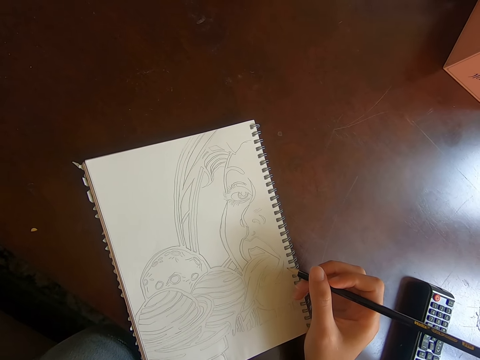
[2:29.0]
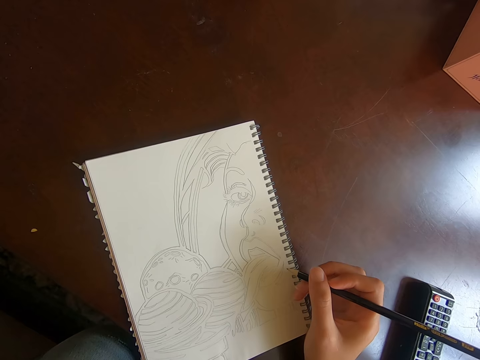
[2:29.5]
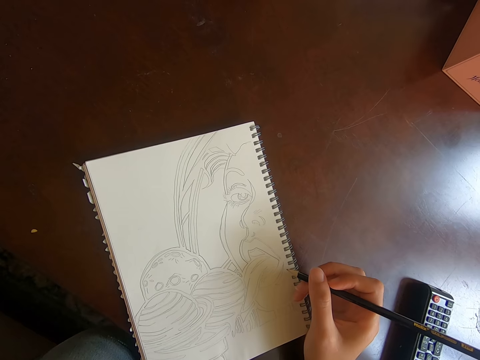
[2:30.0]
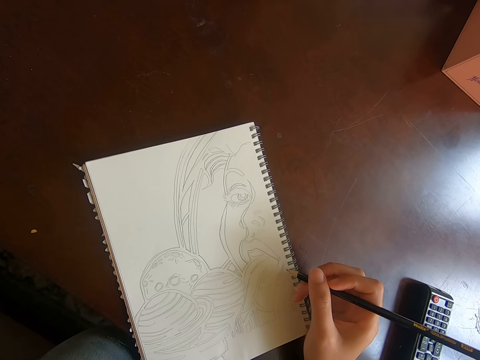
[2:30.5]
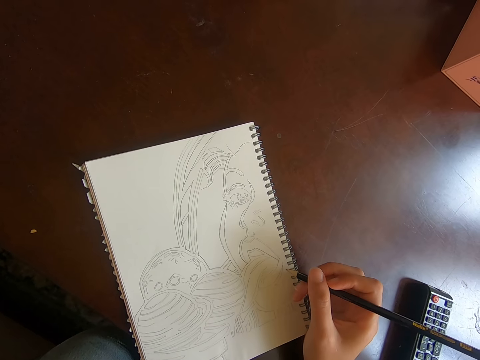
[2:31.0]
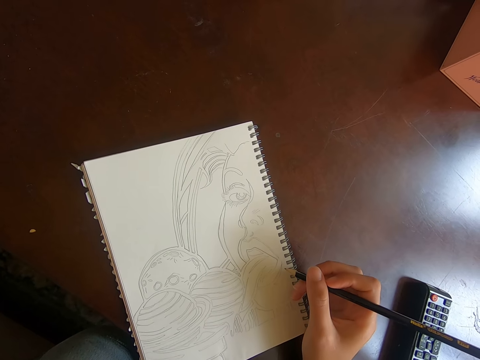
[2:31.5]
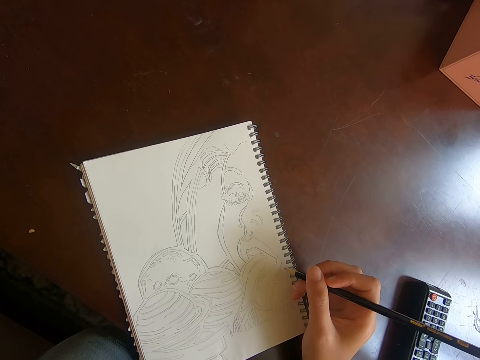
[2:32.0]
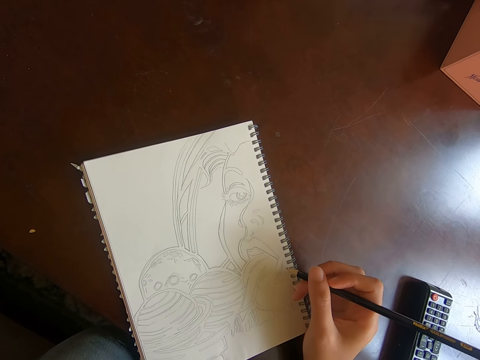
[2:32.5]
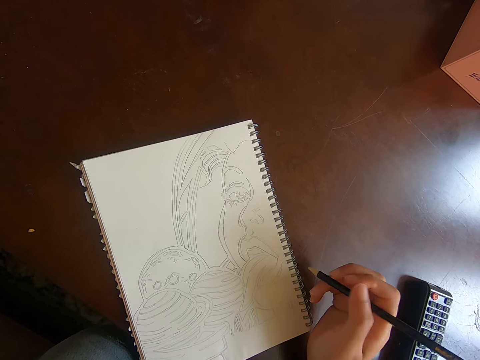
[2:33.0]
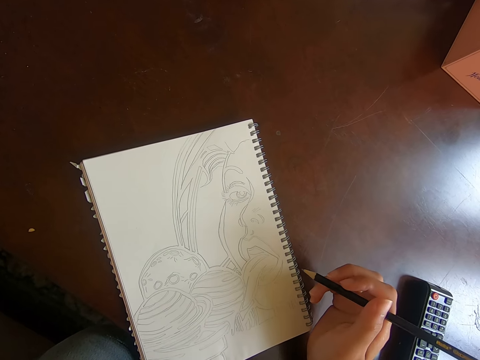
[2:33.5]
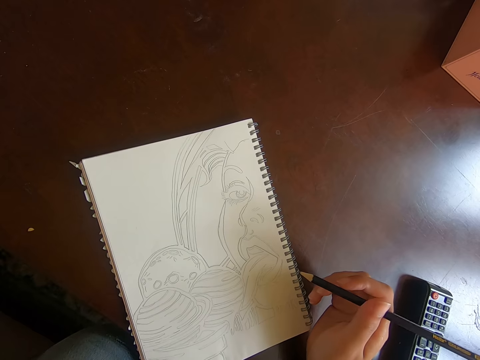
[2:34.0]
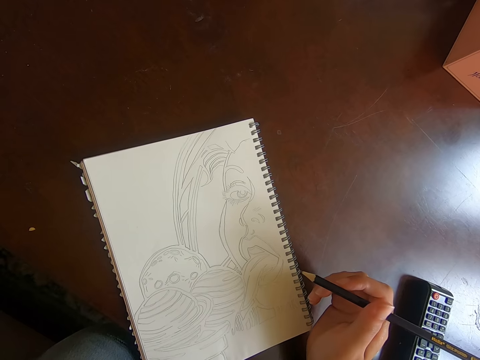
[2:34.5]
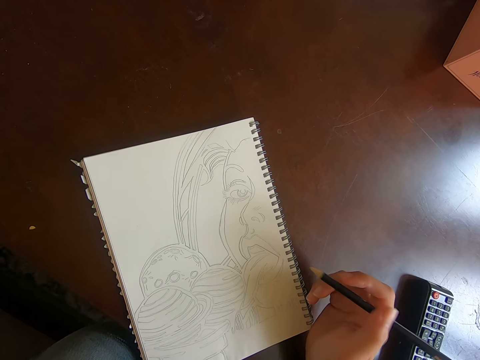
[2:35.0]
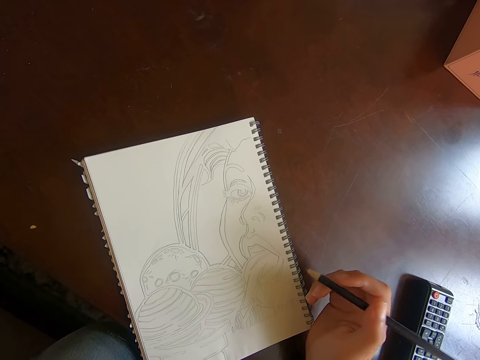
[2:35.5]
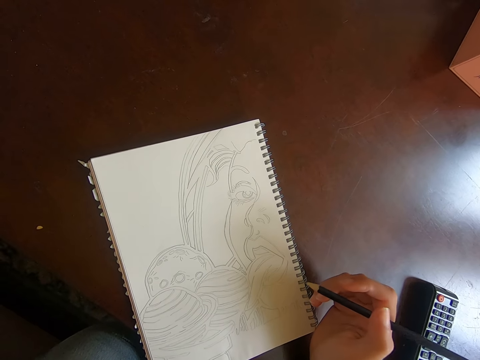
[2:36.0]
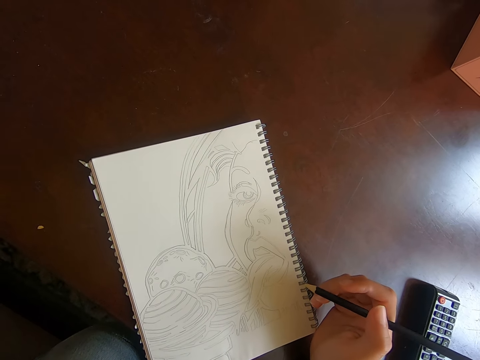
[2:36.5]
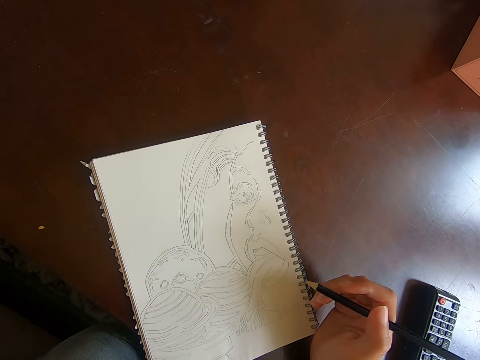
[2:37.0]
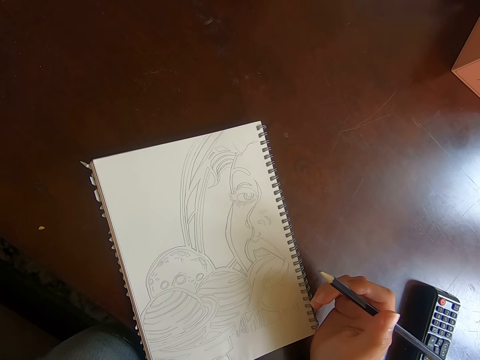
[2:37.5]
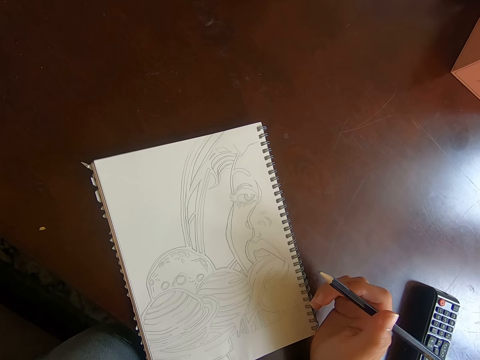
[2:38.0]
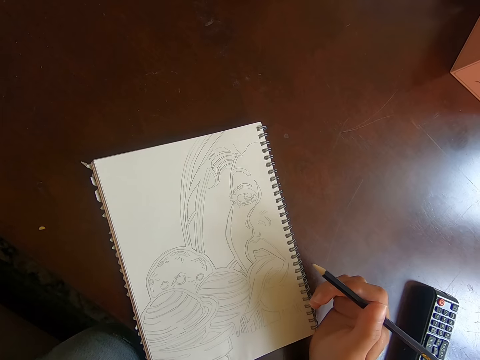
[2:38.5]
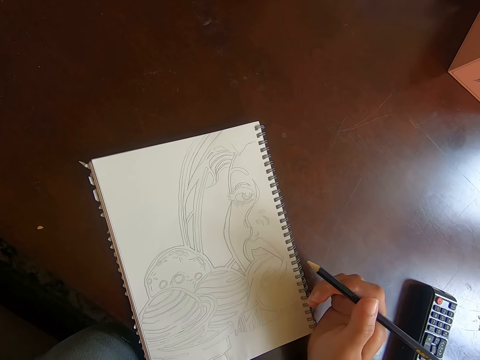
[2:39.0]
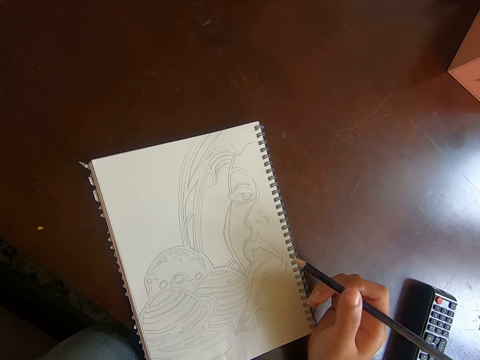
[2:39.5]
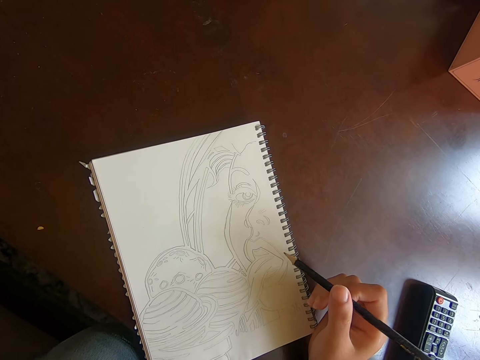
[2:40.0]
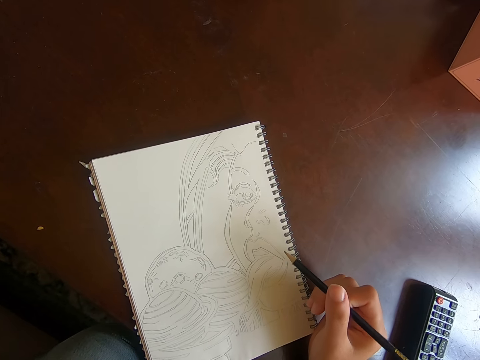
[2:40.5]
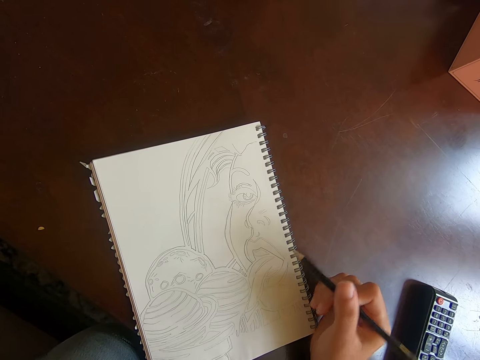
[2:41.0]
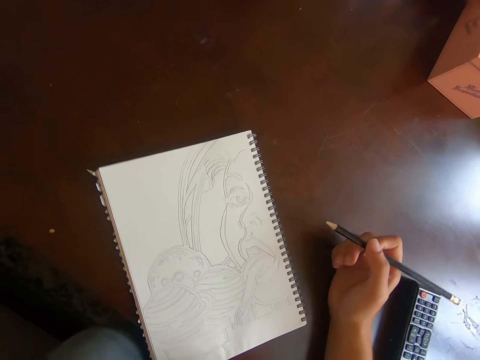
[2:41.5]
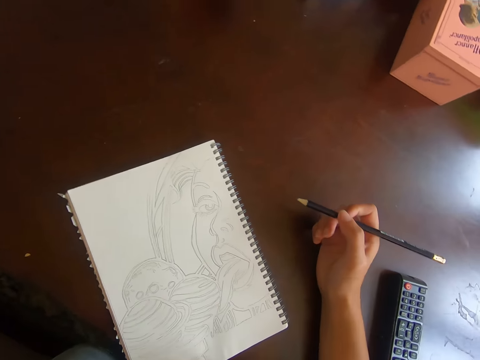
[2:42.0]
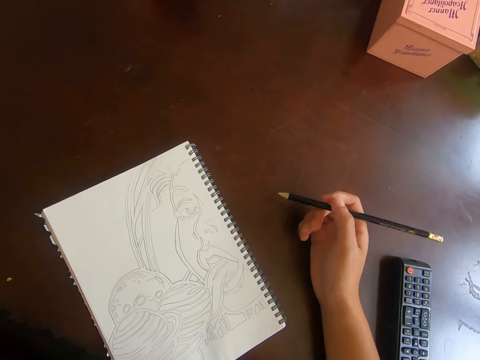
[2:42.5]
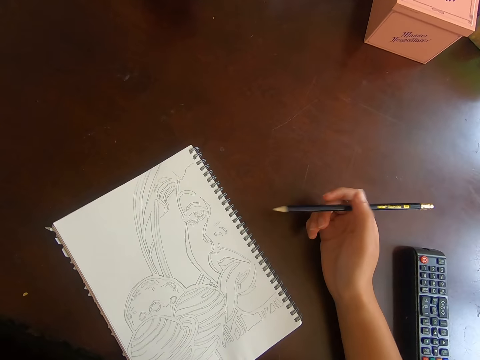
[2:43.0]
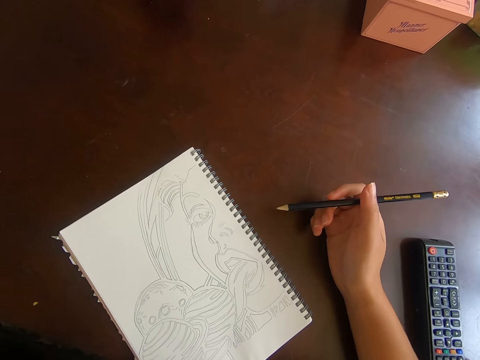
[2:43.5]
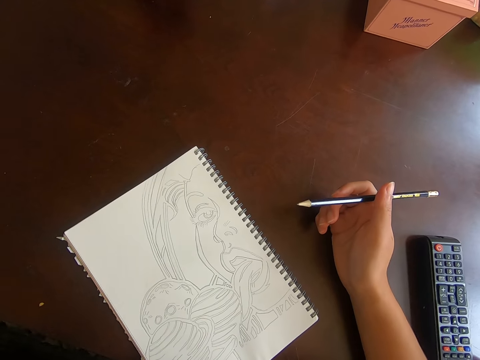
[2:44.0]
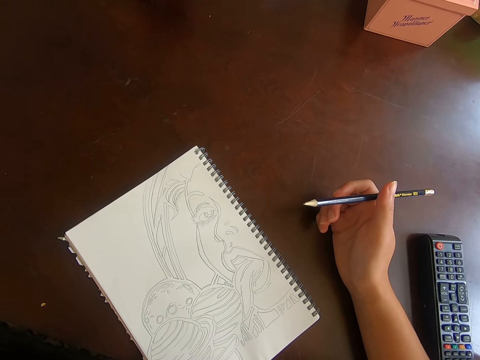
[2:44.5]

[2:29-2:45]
The camera wearer shakes the pencil in hand. They point on the book with the pencil. They move the pencil off the book. They shake the pencil in hand.

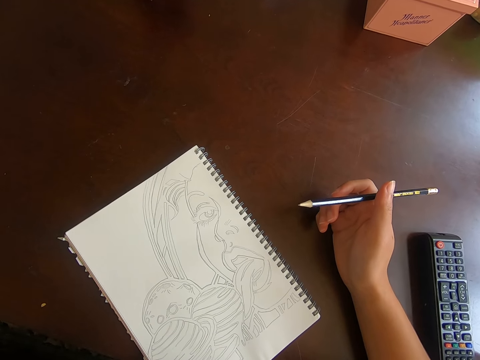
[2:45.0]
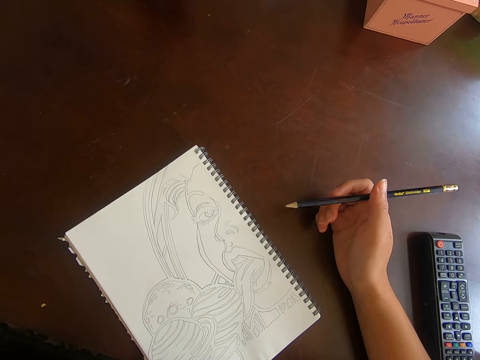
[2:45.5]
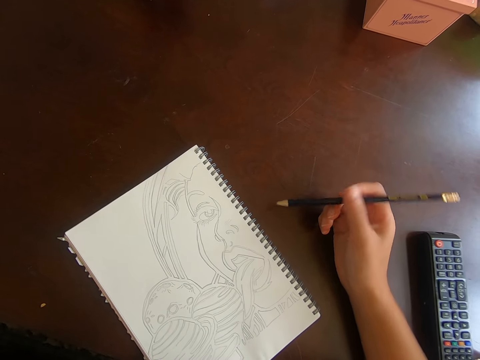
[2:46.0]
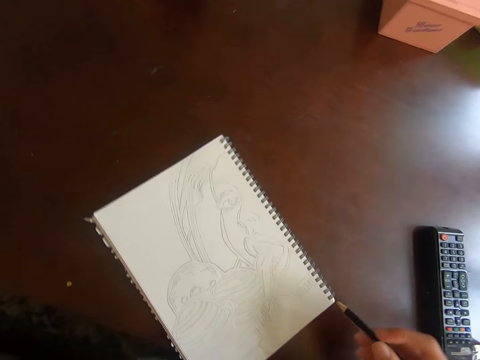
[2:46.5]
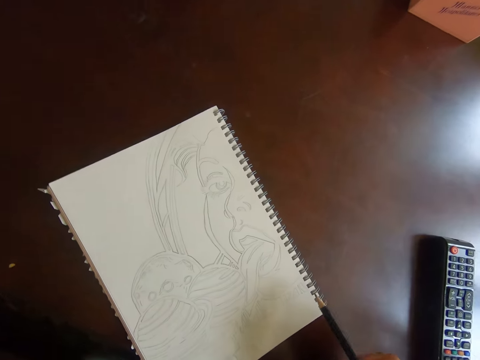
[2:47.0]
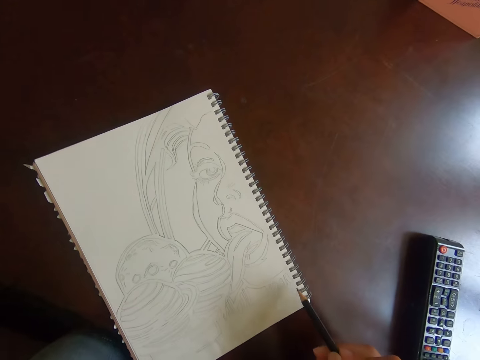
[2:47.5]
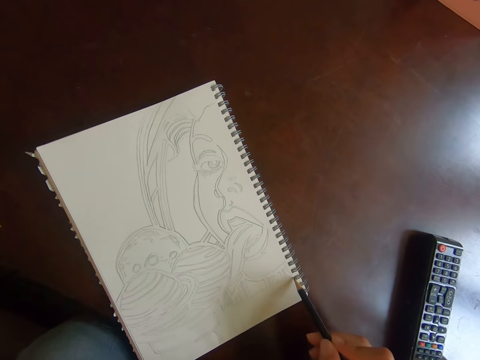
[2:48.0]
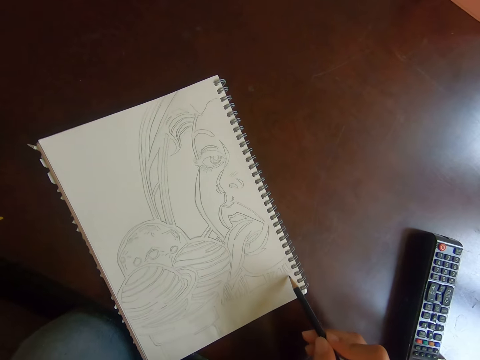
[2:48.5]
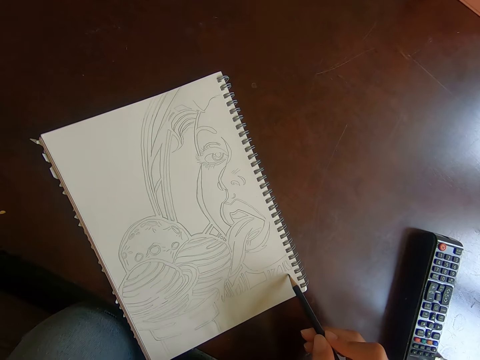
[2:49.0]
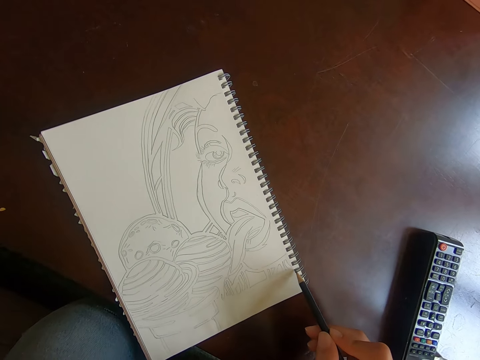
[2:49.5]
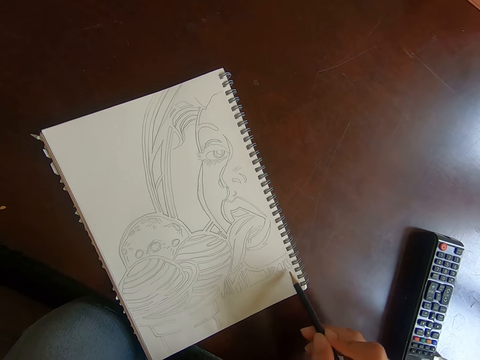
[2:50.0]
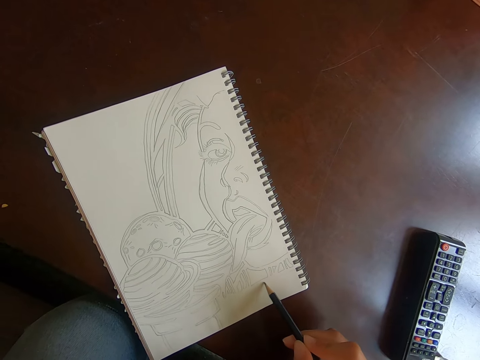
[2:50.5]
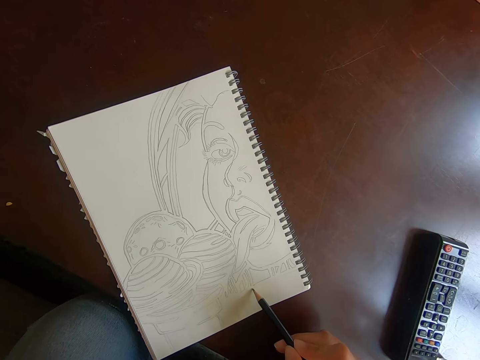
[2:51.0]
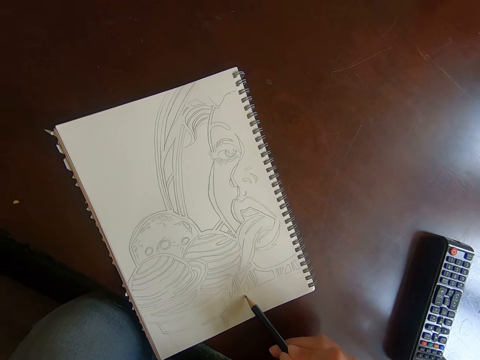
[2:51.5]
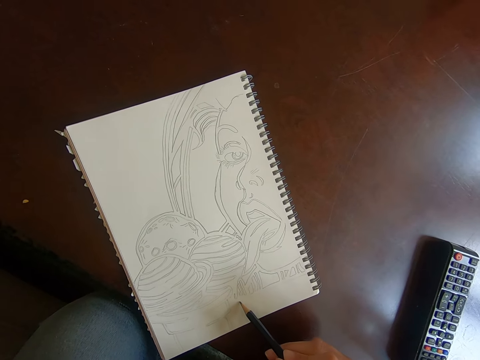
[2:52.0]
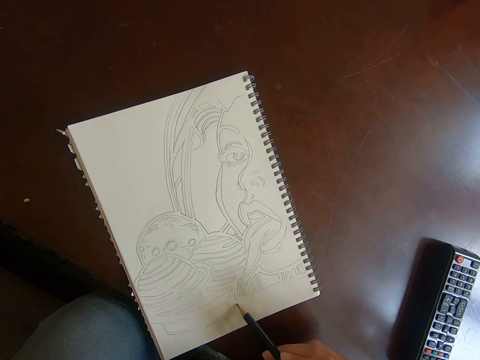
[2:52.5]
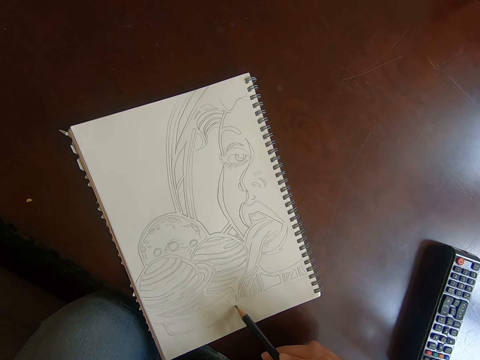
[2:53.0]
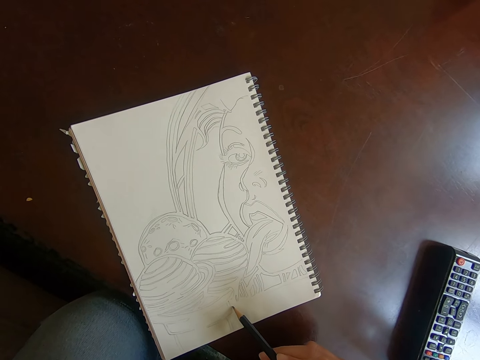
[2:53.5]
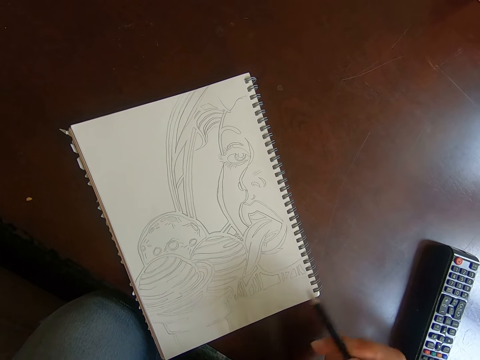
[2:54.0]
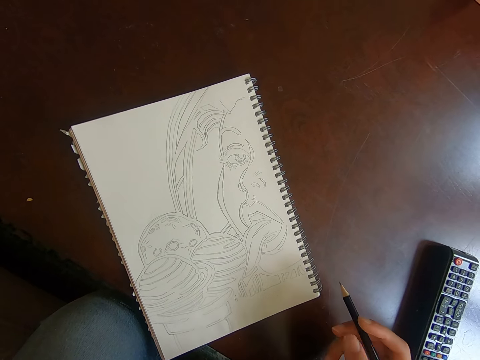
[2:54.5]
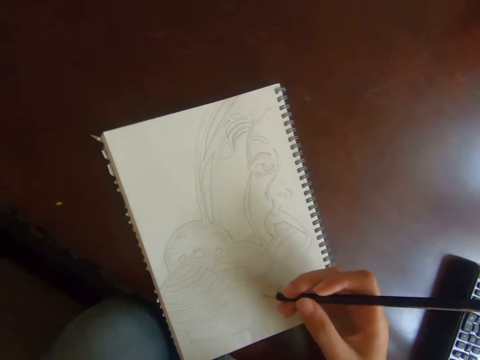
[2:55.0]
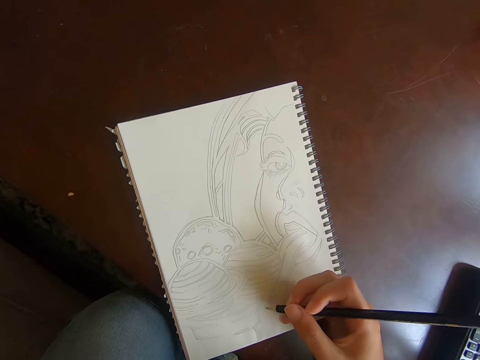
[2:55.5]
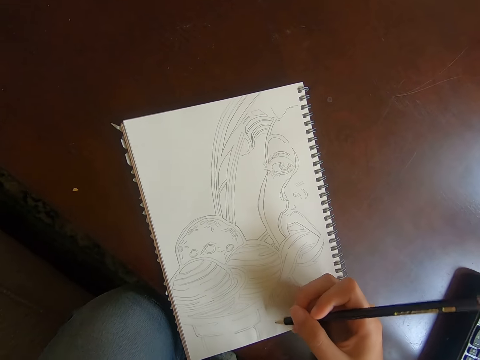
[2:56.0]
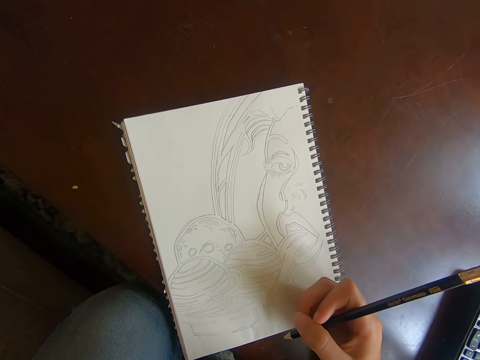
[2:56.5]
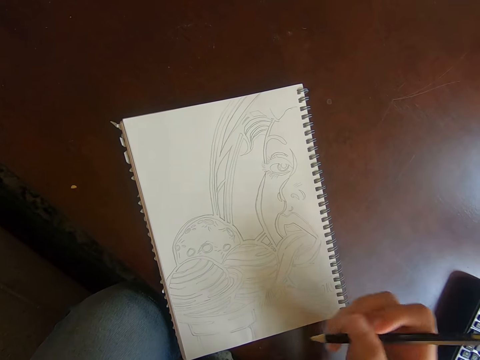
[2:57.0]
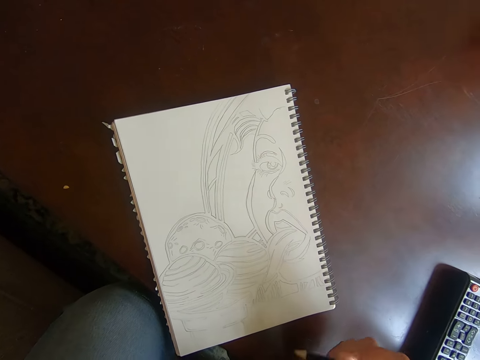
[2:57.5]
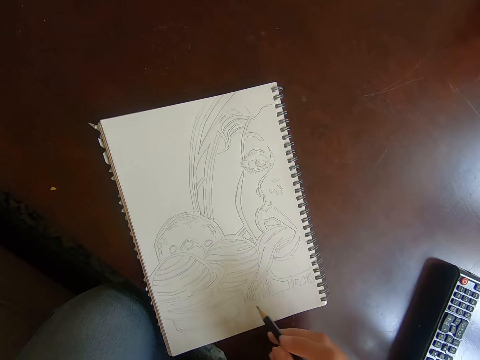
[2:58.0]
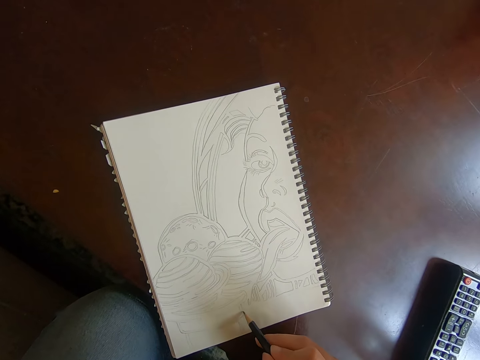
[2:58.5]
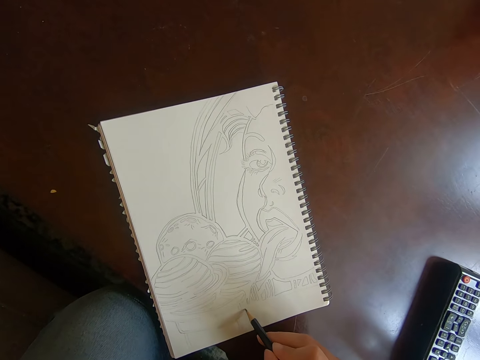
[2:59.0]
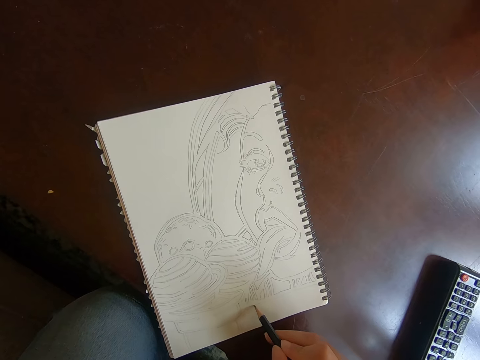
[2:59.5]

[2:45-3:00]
The camera wearer lifts a hand with the pencil to the book. They draw on the book.
